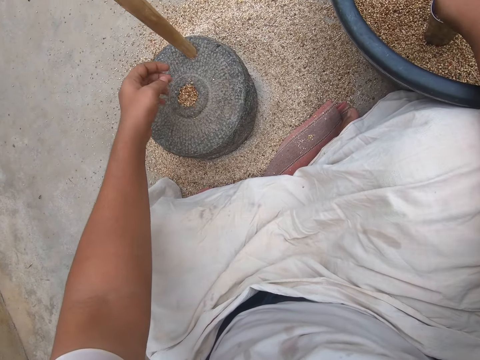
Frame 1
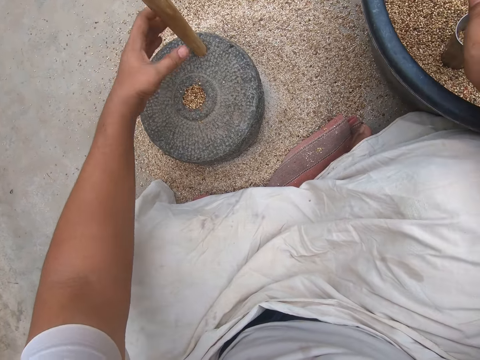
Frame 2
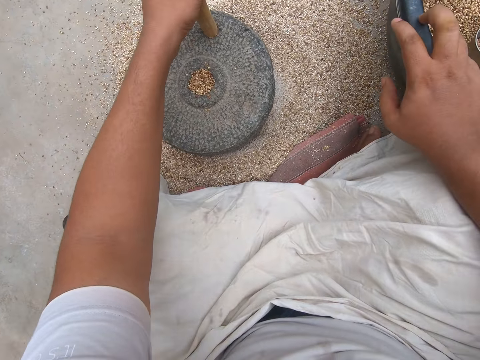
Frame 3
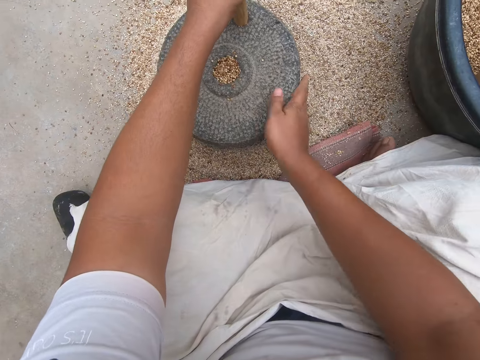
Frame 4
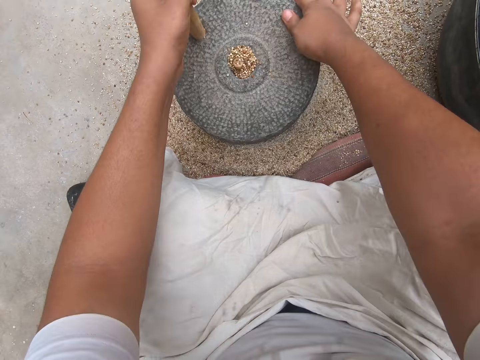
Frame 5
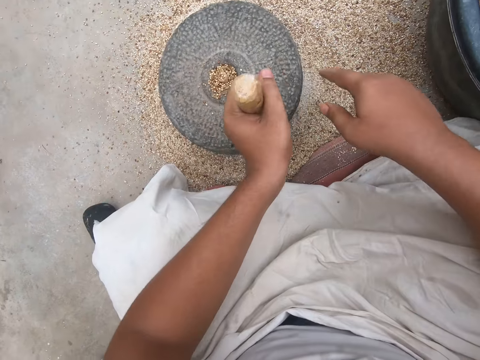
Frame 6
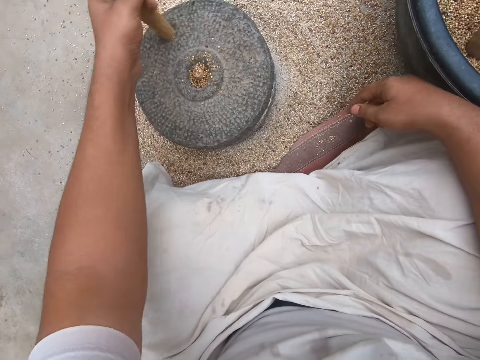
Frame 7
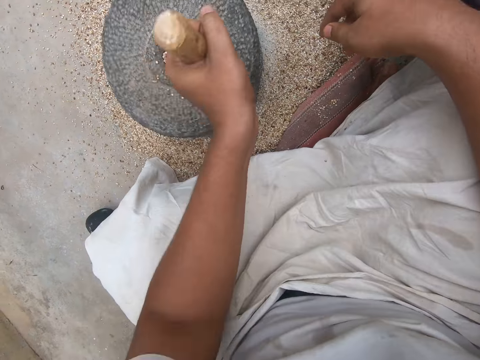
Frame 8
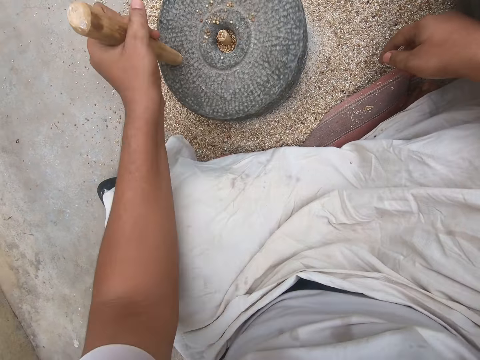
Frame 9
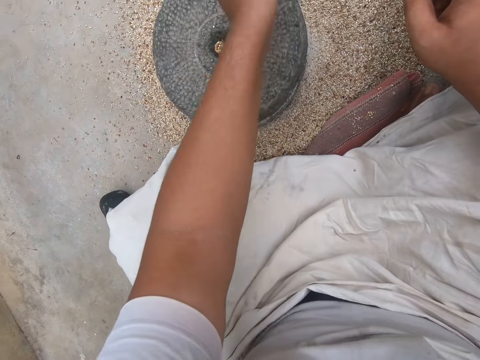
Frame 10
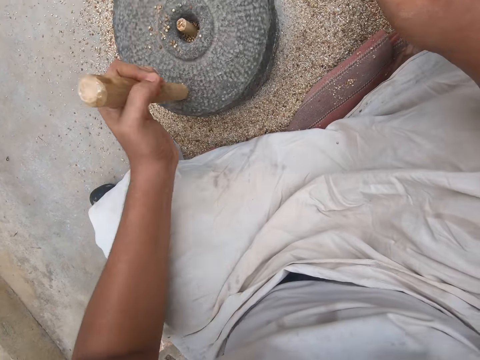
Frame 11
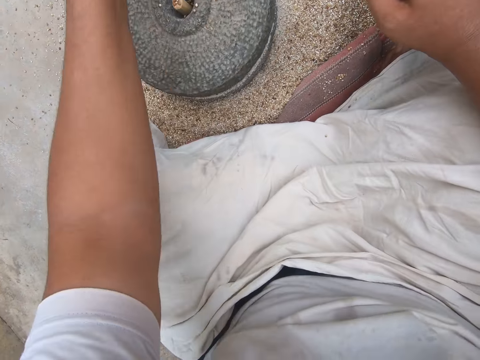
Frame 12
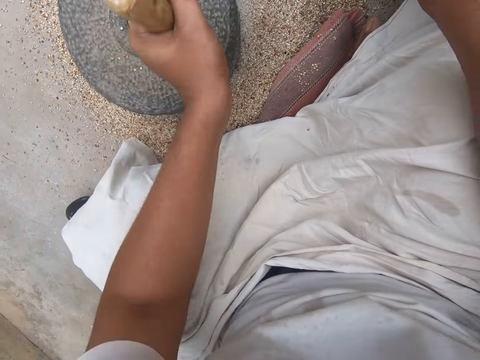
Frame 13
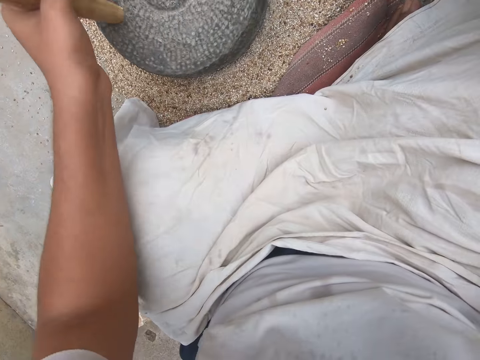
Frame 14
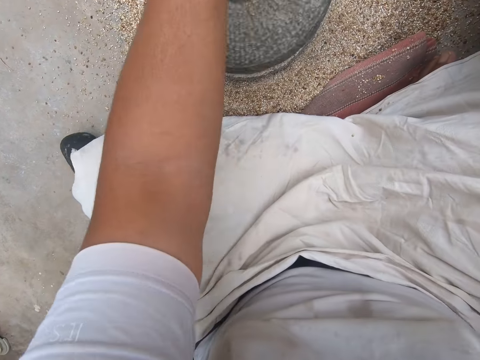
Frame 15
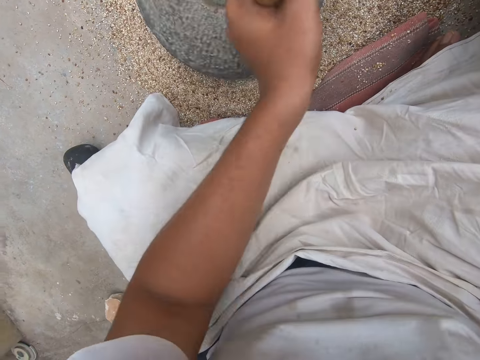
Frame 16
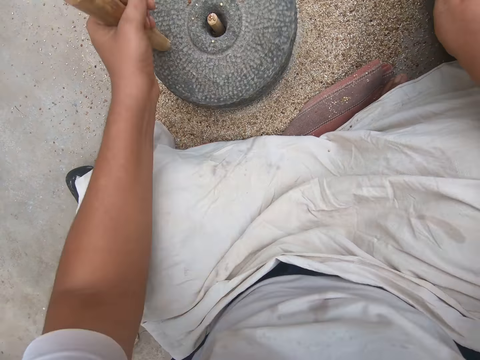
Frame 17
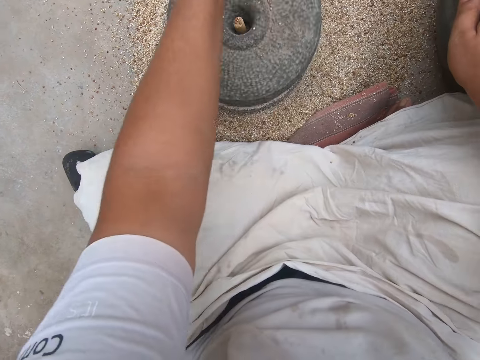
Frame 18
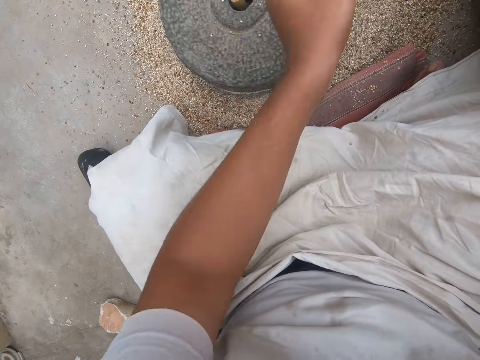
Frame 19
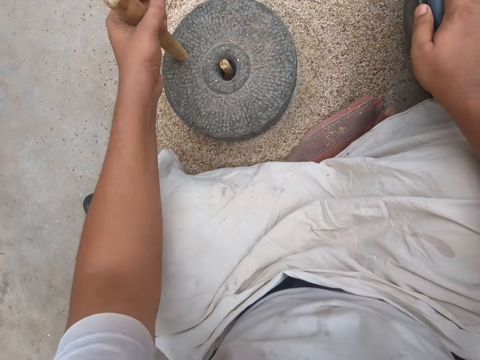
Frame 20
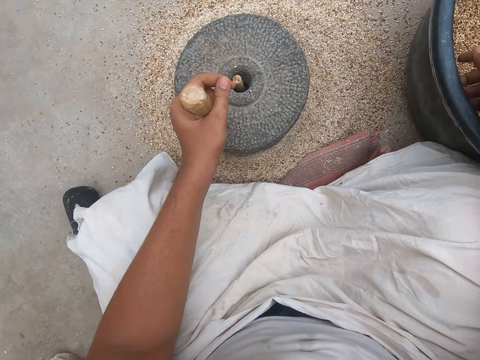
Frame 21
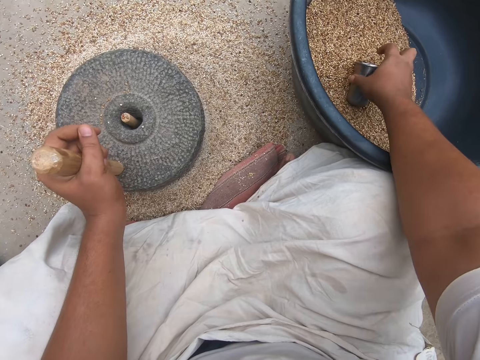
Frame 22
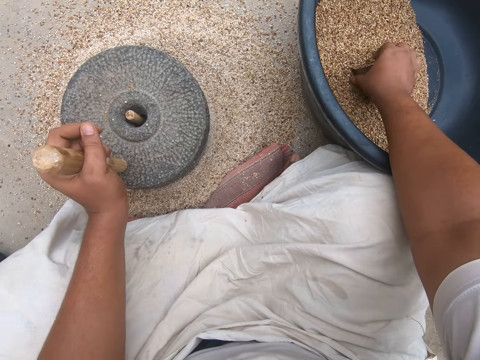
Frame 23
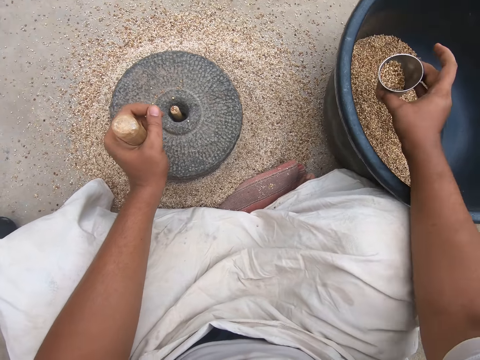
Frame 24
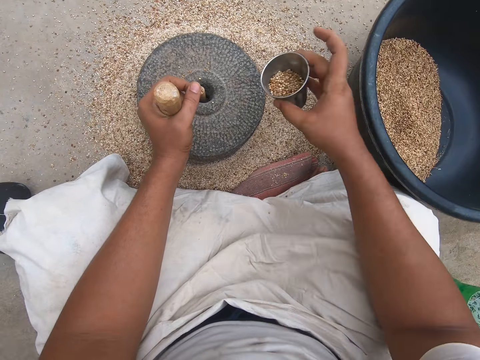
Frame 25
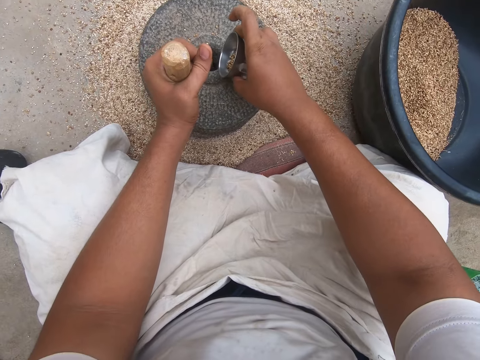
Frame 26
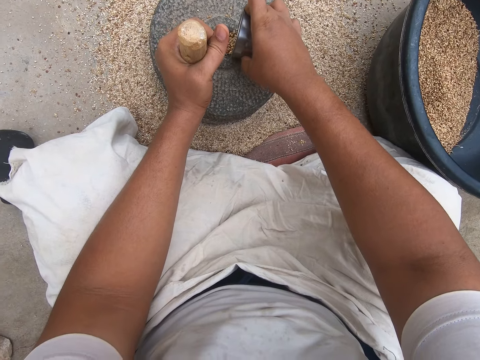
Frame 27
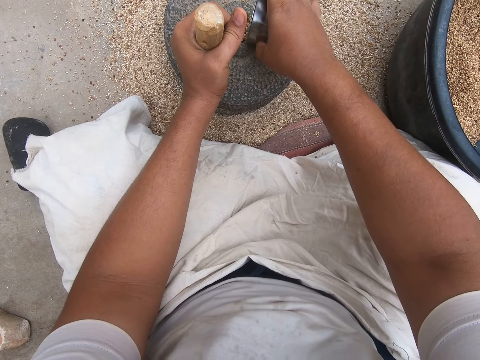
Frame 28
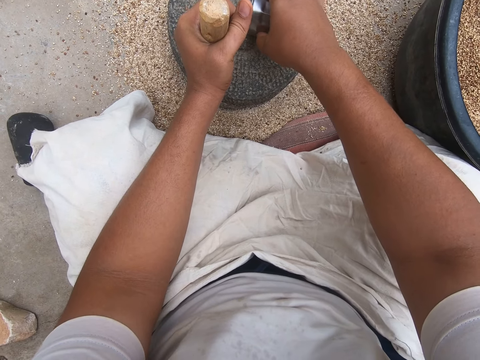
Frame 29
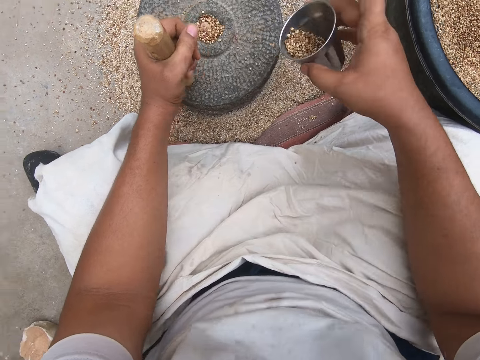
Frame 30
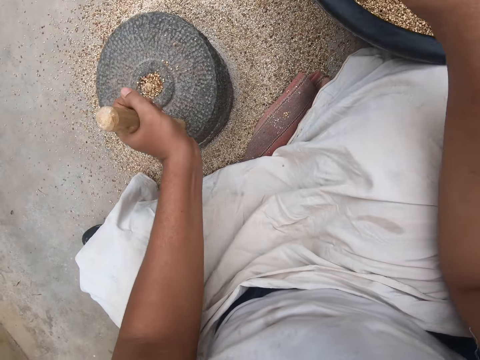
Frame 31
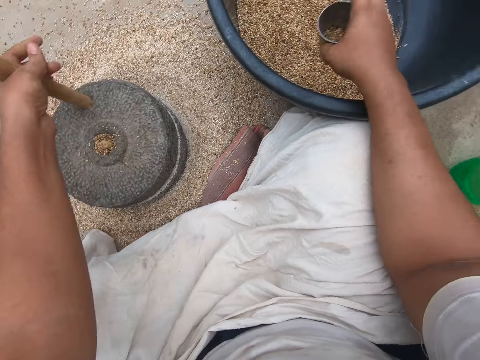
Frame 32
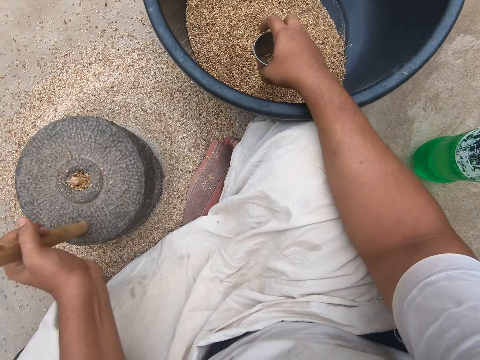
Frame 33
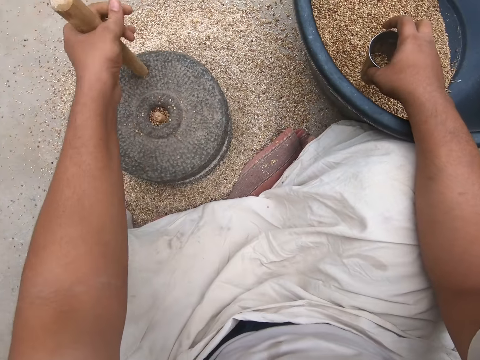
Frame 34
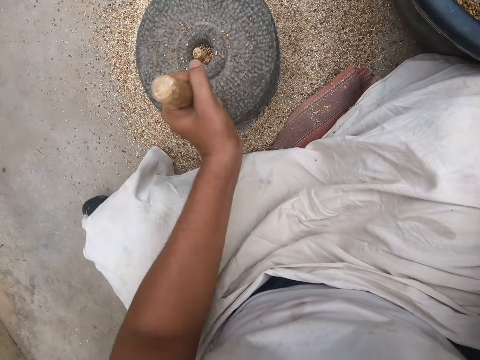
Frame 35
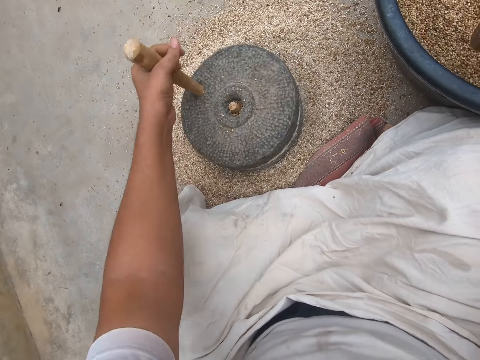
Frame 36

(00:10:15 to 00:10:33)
The camera wearer pushes some chia seeds into the grinder with his left hand. He holds the wooden handle on the grinder with his left hand. He places his right hand on the tip of the black basin of chia seeds. He turns the grey area of the grinder with his right hand and the wooden handle with his left hand. He takes his right hand off the grinder. He scoops more chia seeds into the steel cup from the black basin with his right hand. He pours the chia seeds in the steel cup into the grinder with his right hand. He turns the wooden handle on the grinder with his left hand. He holds the steel cup of chia seeds over the black basin of chia seeds in his right hand.

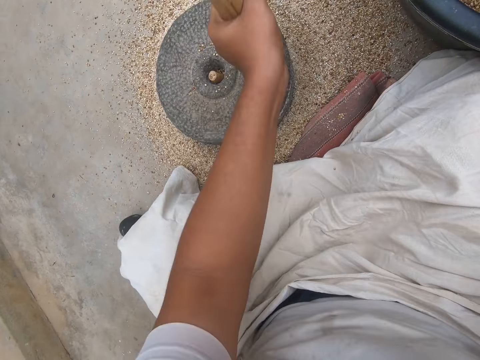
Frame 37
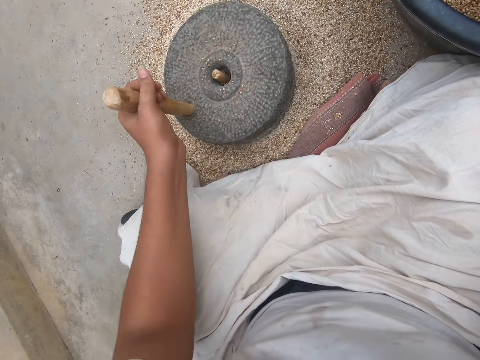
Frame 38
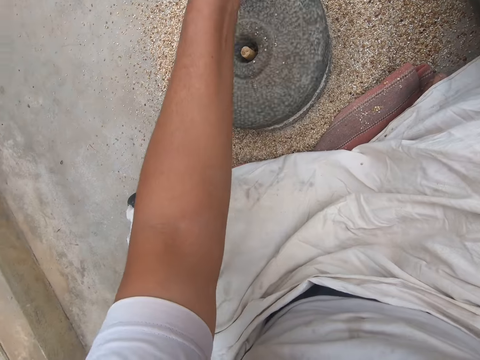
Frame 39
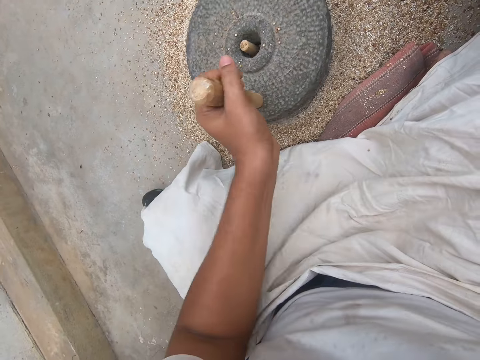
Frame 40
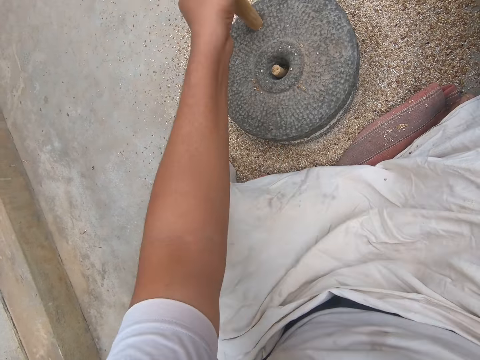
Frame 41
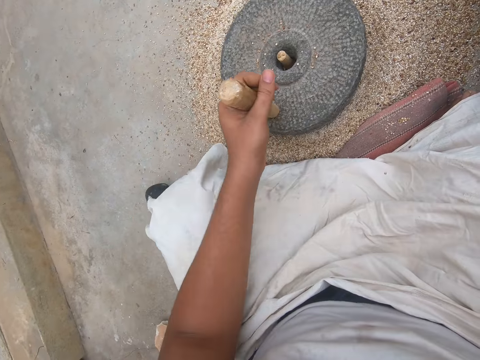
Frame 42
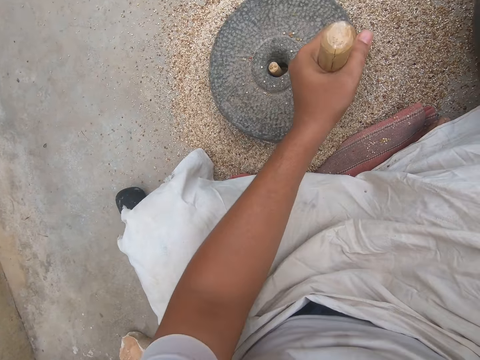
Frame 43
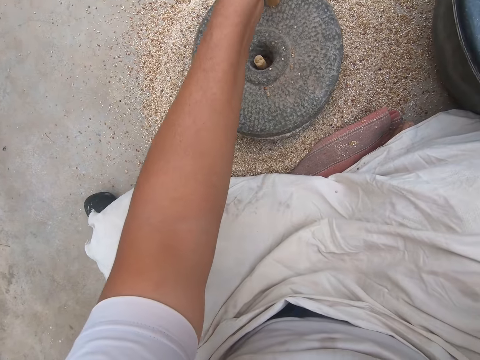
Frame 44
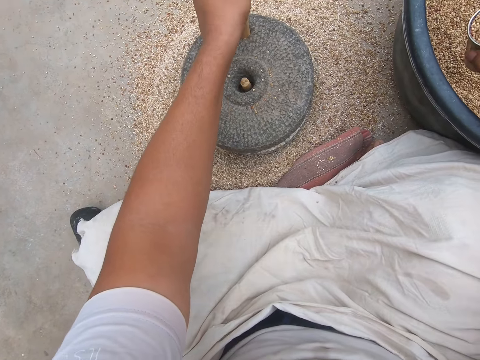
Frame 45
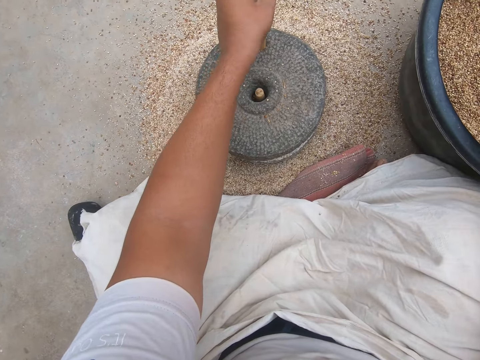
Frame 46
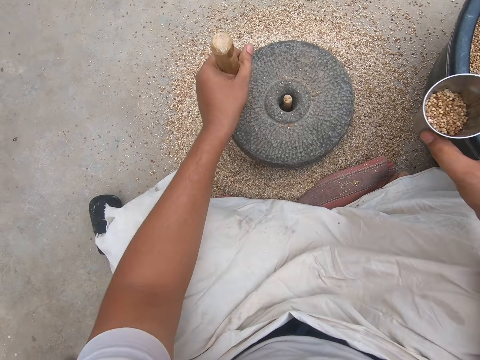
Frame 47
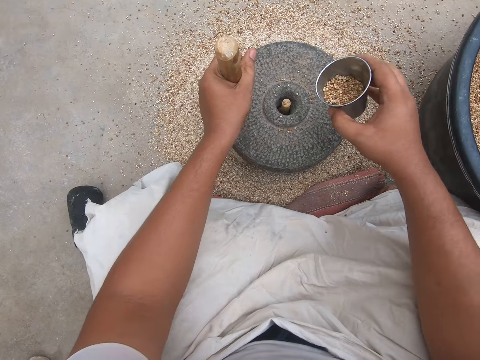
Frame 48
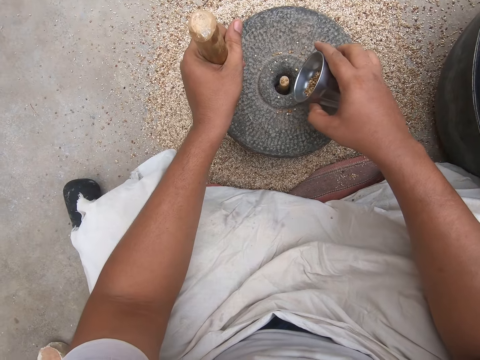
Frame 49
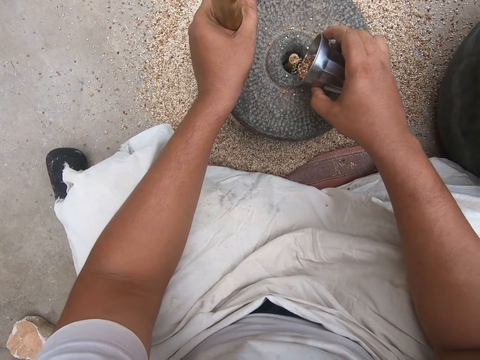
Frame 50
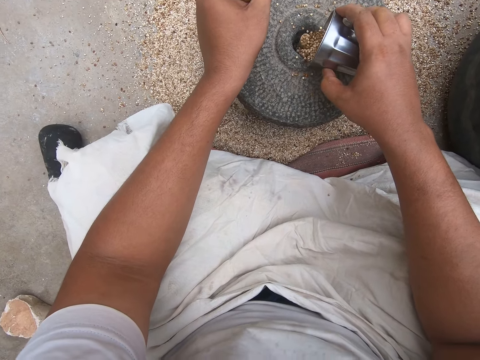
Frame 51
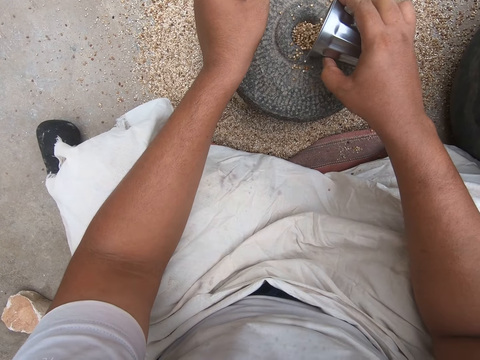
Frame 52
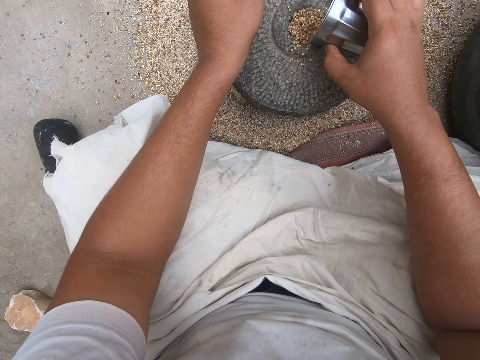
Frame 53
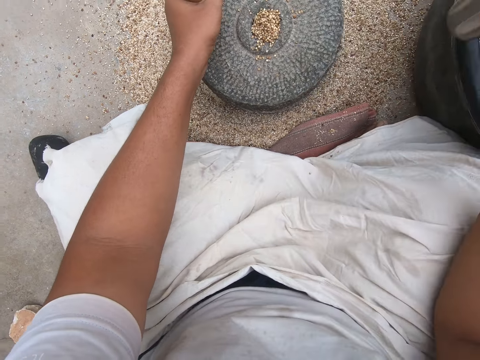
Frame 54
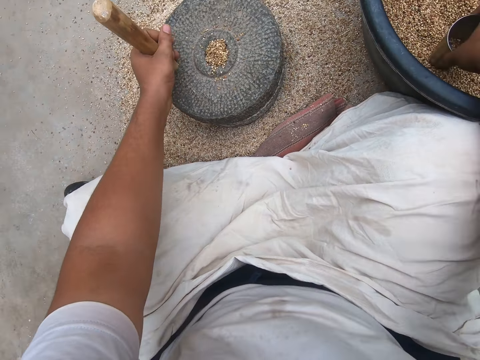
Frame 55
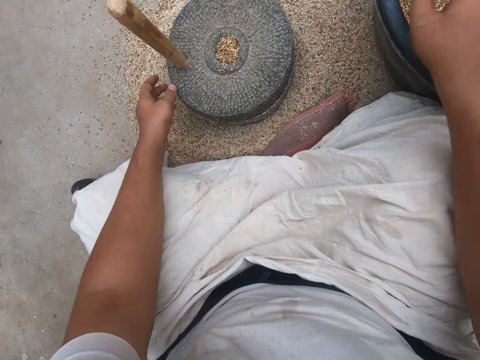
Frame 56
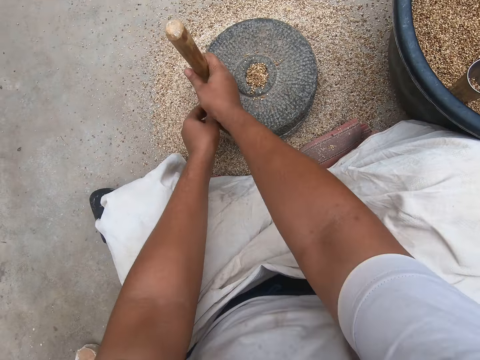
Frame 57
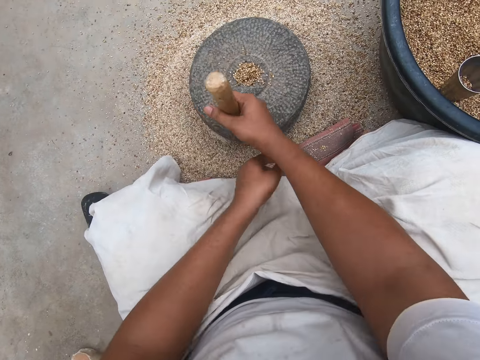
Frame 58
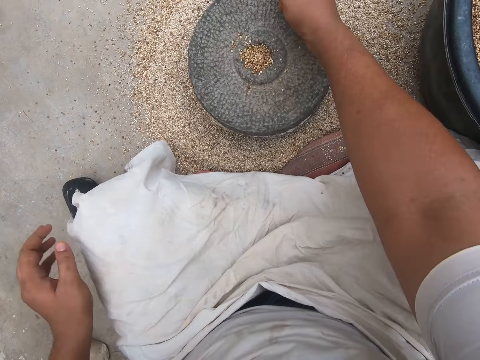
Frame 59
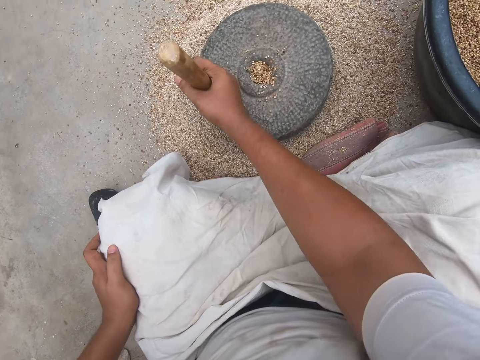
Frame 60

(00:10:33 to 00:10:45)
The camera wearer pours chia seeds in the steel cup into the grinder with his right hand. He drops the steel cup of chia seeds into the black basin of chia seeds with his right hand. He turns the wooden handle on the grinder with his right hand and his left hand on the grey area.
